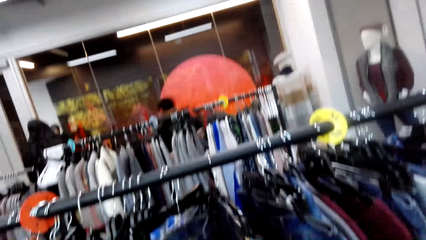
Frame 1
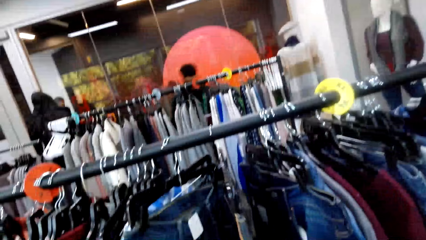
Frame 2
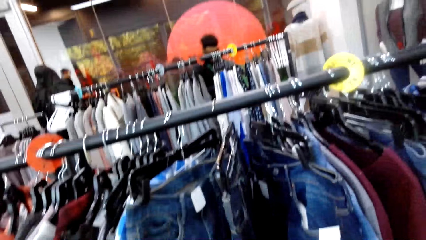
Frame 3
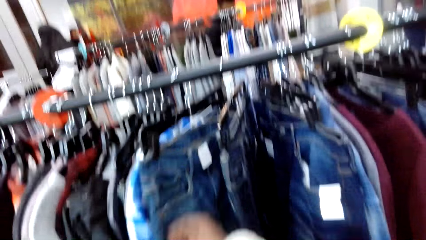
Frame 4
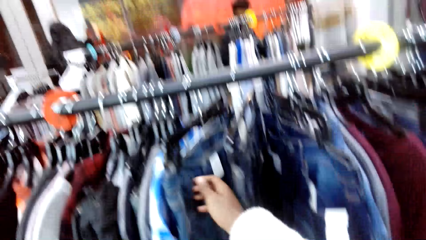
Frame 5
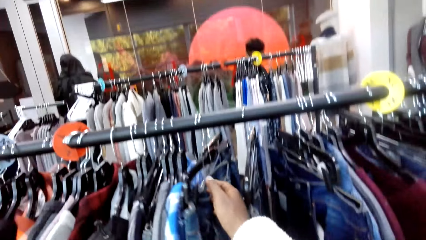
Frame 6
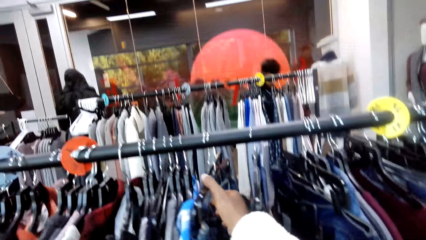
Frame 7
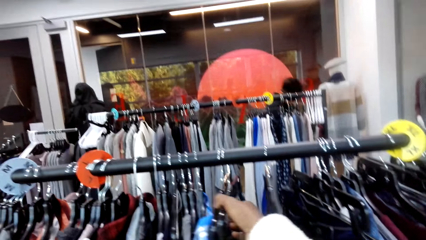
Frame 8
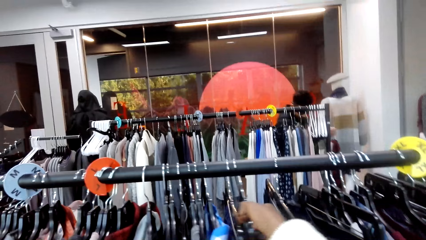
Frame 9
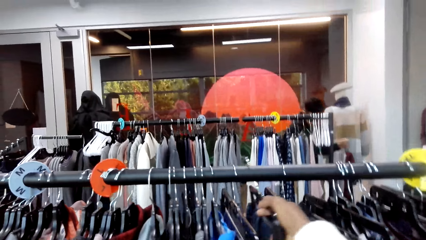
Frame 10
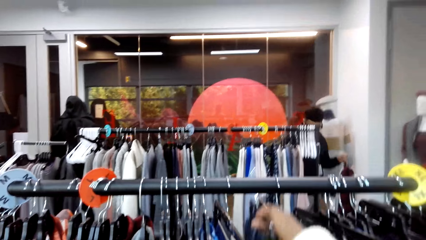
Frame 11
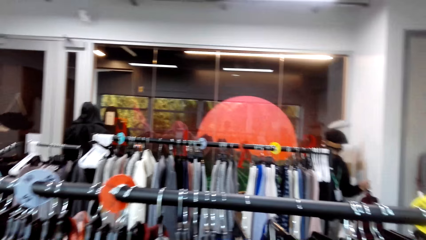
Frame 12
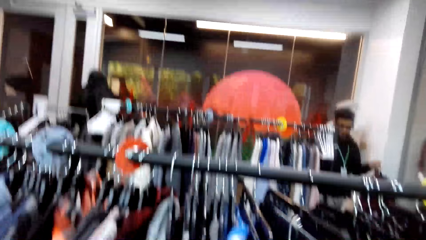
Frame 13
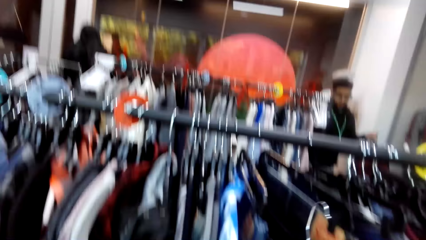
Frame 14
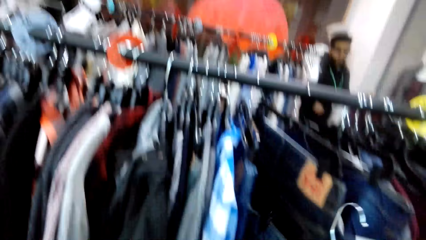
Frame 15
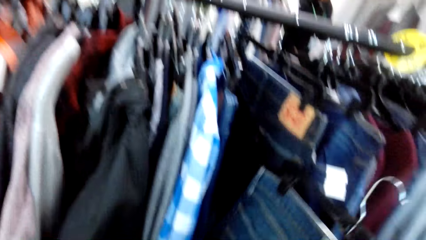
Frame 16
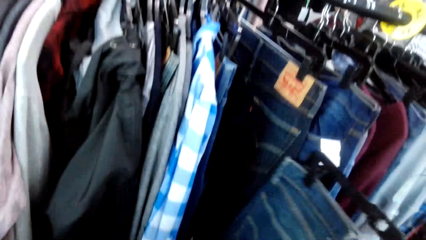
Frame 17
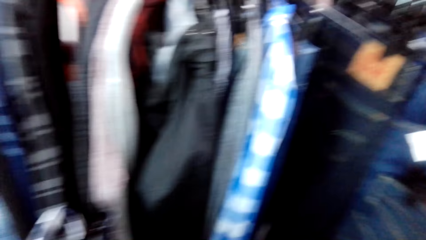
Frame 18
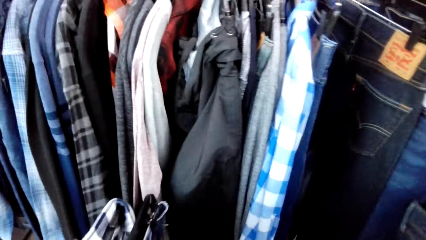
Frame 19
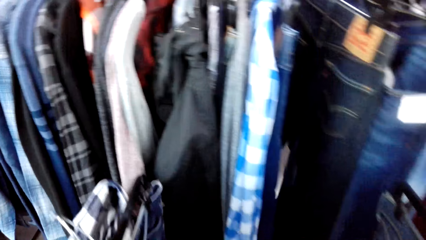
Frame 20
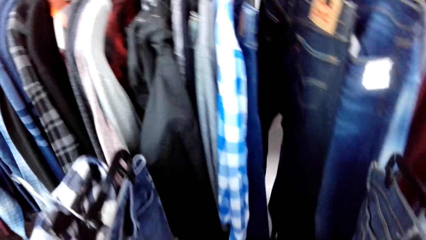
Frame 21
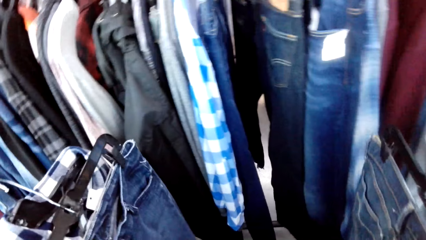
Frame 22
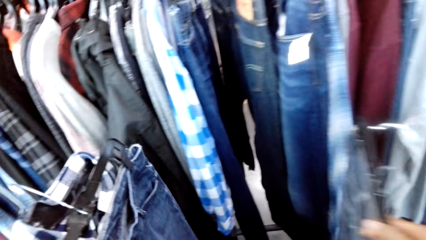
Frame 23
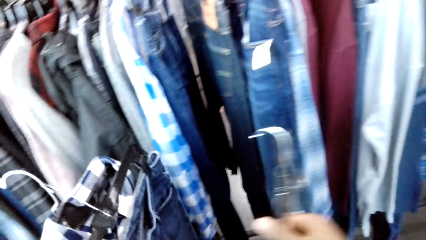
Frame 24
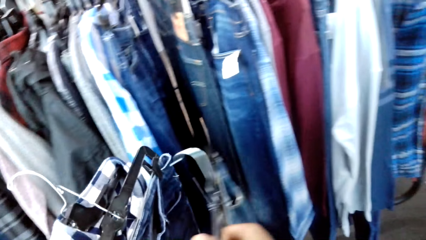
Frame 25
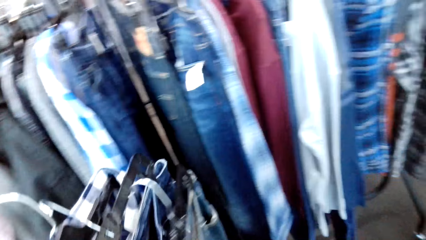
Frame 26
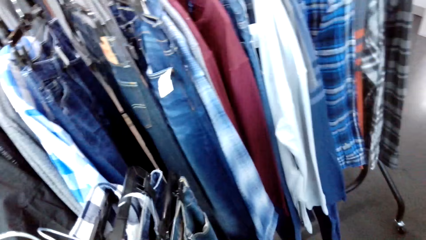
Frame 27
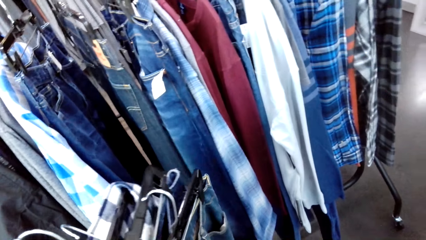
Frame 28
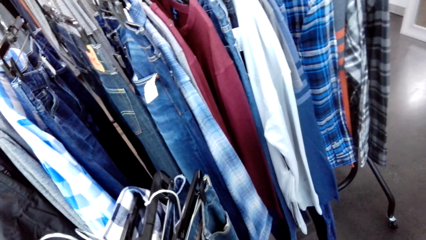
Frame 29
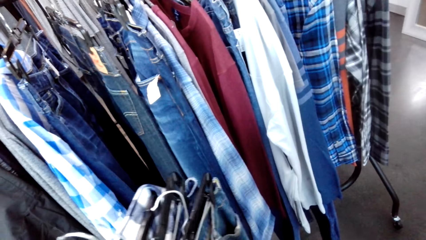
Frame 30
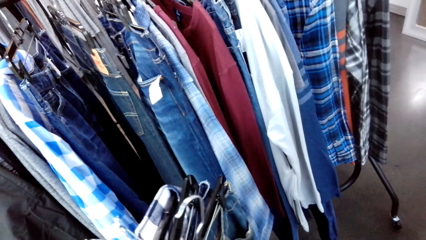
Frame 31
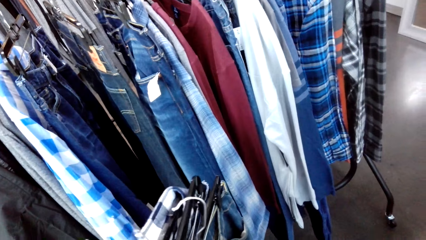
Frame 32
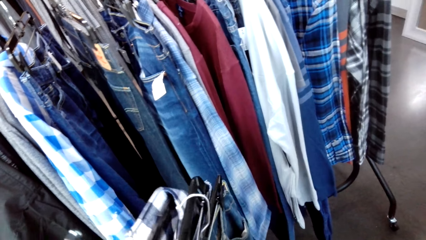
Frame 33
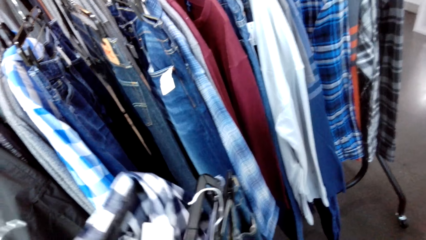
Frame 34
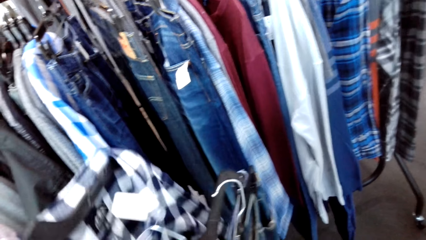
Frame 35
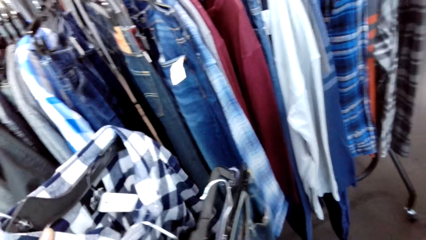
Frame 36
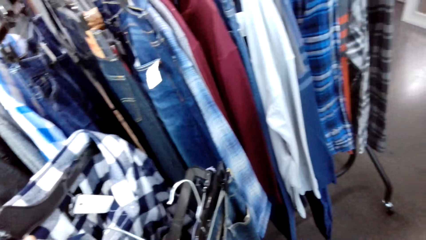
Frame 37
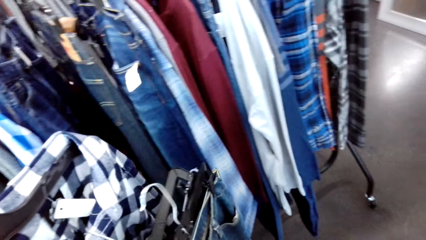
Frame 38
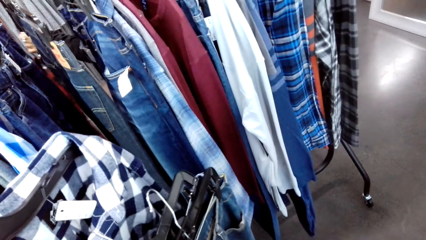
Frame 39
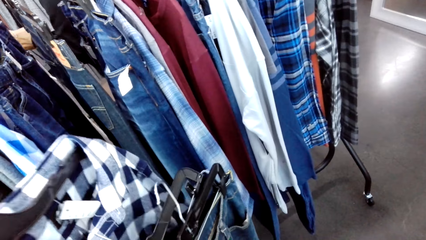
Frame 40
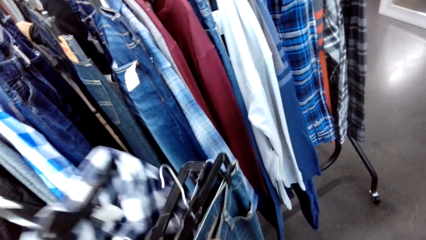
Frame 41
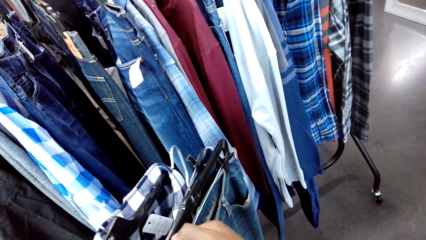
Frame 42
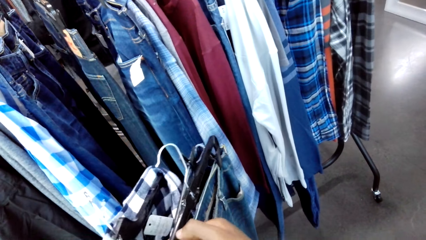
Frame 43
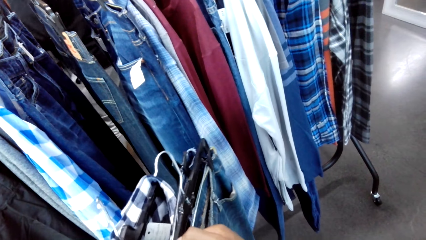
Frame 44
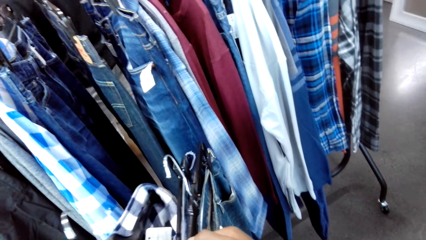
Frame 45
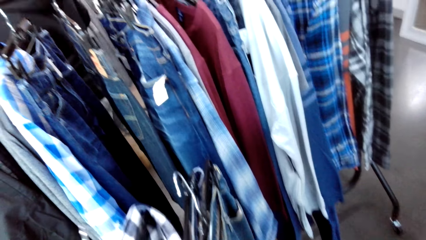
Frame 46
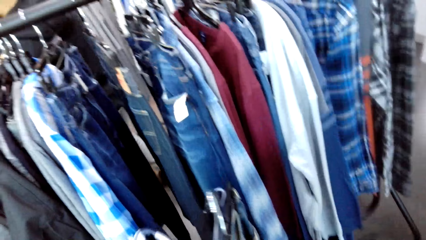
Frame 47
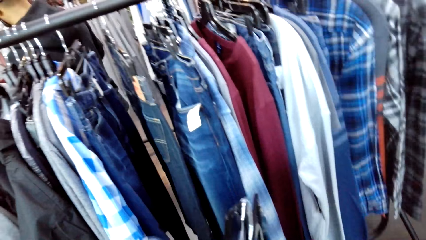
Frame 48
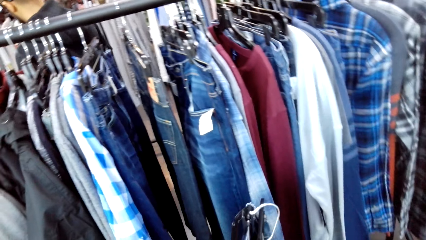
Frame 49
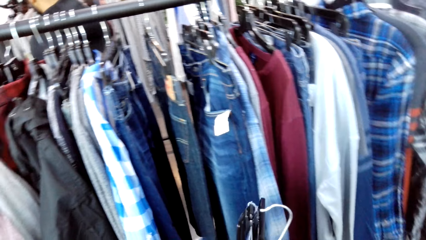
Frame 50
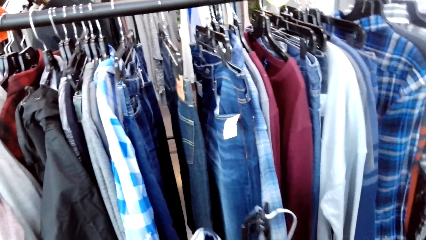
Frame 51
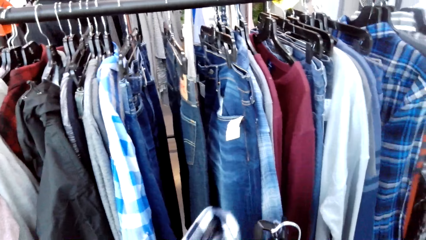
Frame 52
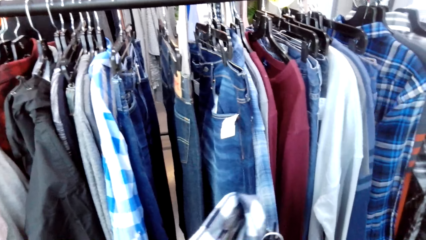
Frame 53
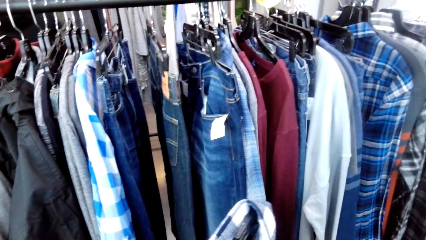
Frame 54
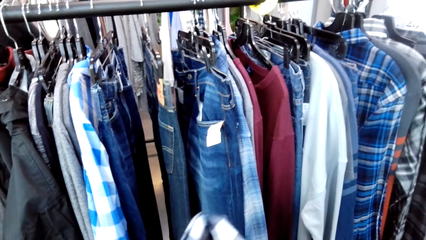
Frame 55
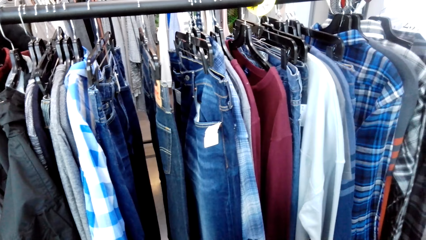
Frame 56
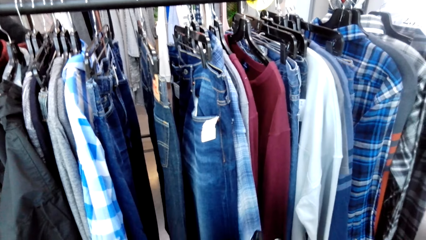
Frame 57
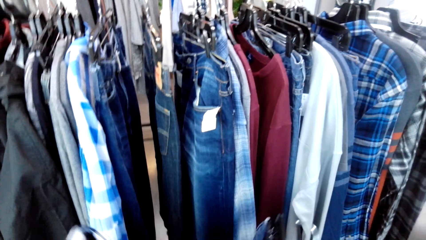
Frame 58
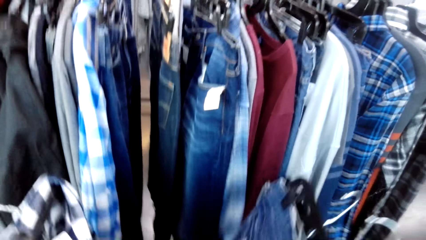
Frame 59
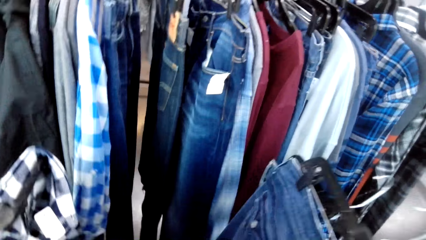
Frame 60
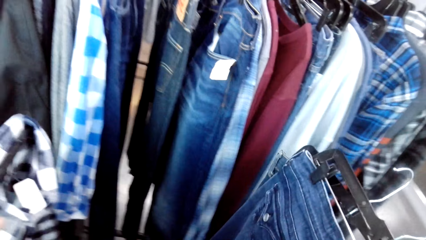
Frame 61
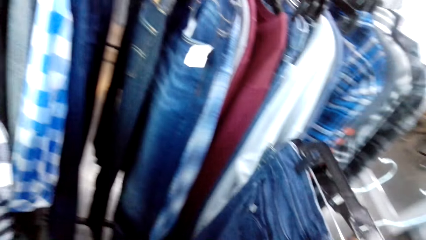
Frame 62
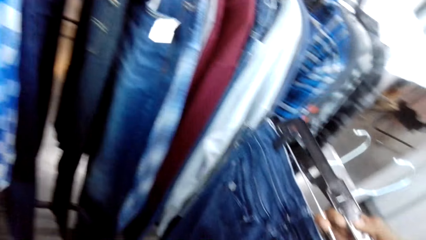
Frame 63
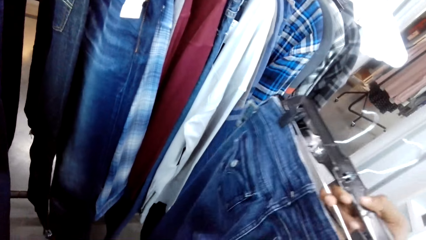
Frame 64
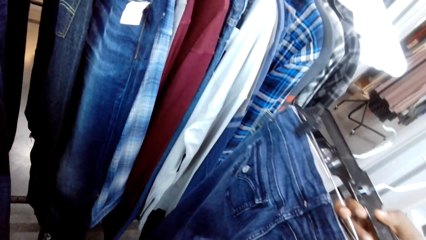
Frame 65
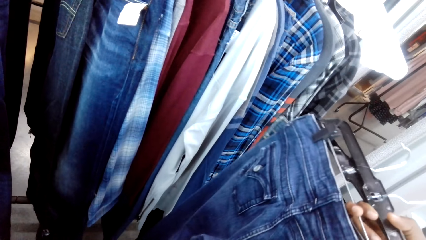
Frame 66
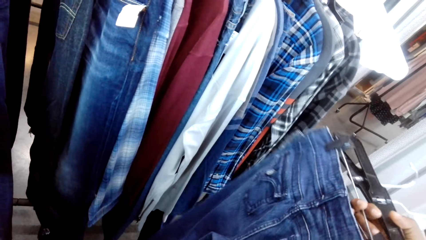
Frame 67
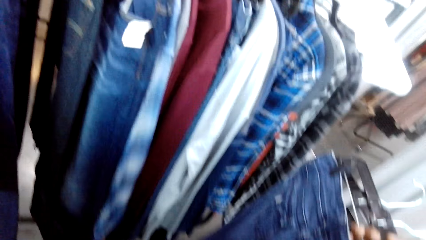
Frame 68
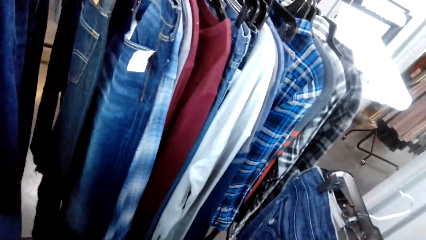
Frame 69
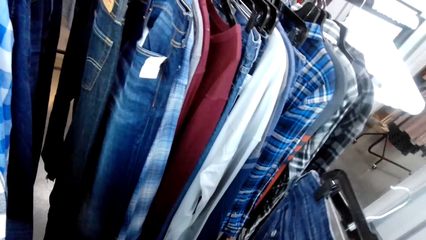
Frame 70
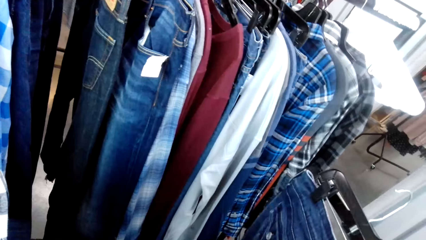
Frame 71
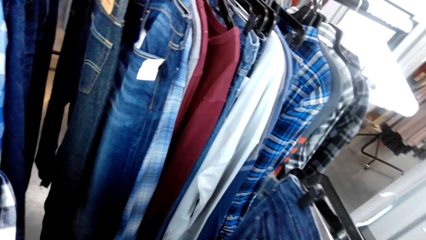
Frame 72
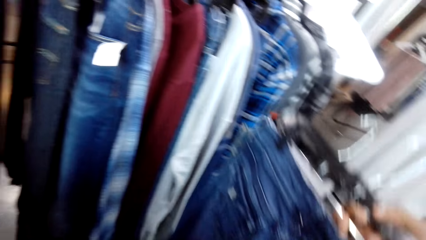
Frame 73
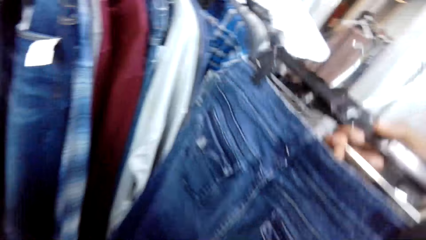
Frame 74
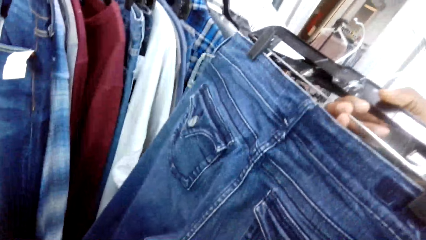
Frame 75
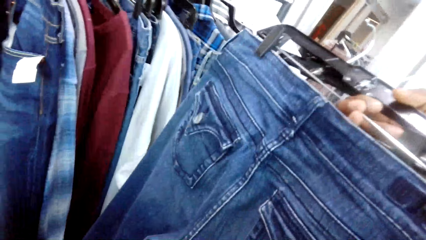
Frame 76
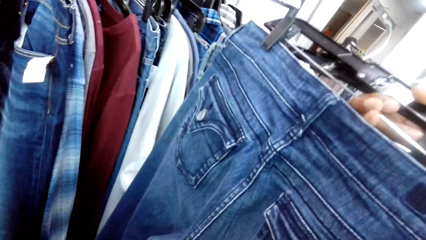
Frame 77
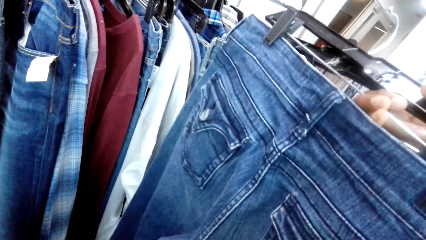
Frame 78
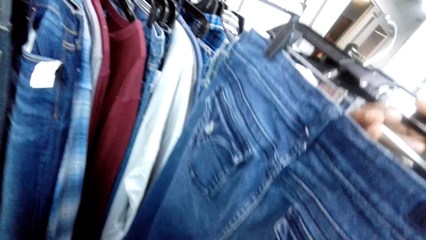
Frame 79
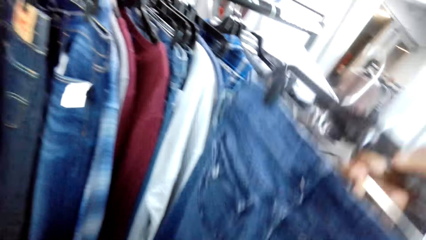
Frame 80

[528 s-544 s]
A man walks around the shop. The camera wearer picks up jeans pants from the stand. They hold the clothes. They lift the jeans.
